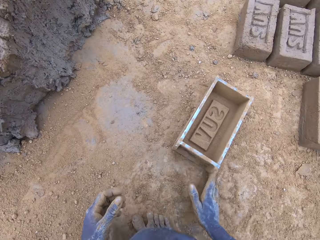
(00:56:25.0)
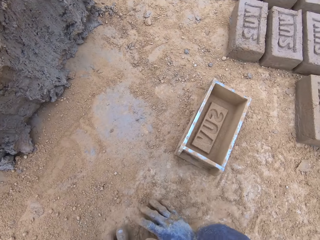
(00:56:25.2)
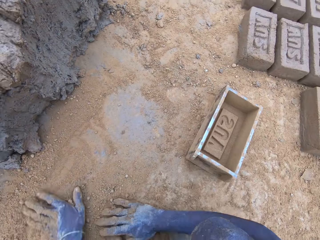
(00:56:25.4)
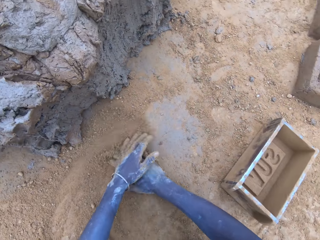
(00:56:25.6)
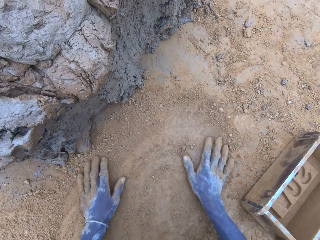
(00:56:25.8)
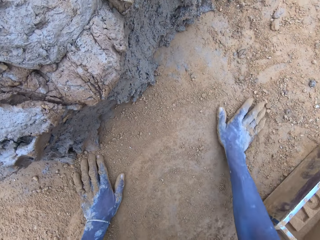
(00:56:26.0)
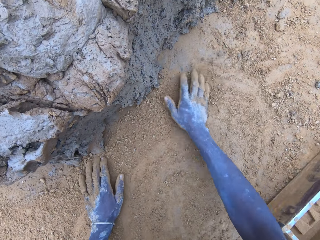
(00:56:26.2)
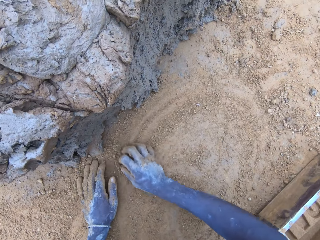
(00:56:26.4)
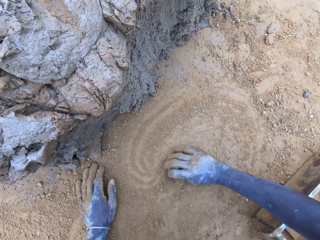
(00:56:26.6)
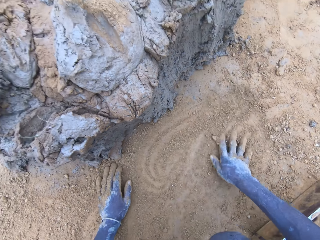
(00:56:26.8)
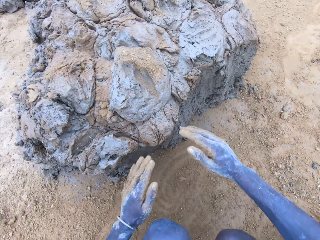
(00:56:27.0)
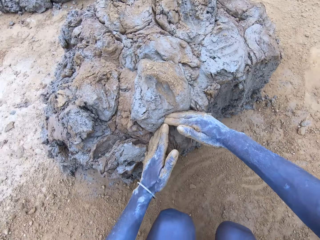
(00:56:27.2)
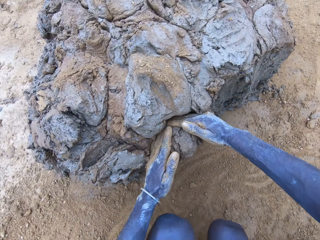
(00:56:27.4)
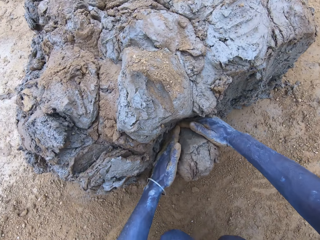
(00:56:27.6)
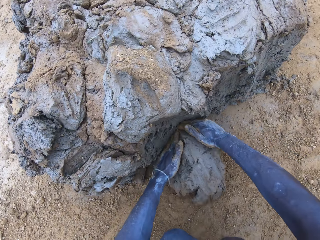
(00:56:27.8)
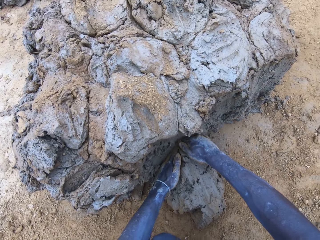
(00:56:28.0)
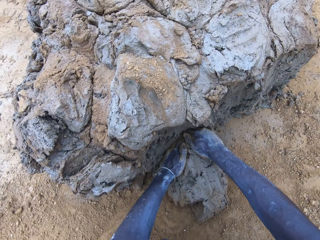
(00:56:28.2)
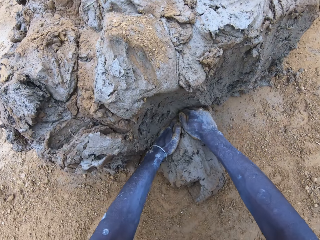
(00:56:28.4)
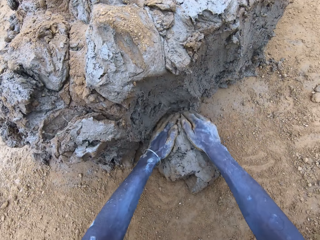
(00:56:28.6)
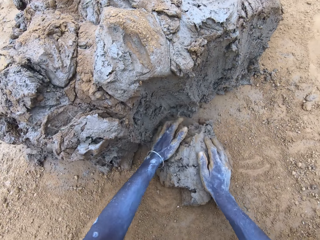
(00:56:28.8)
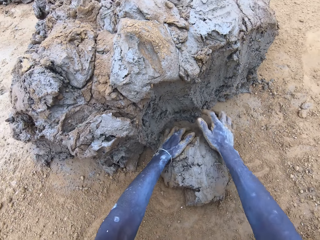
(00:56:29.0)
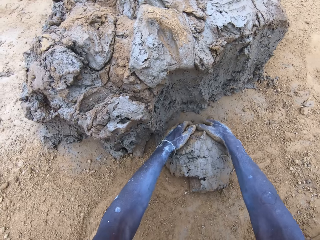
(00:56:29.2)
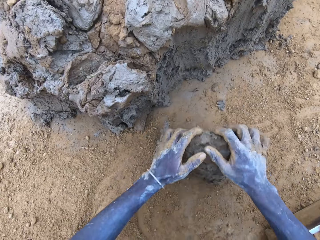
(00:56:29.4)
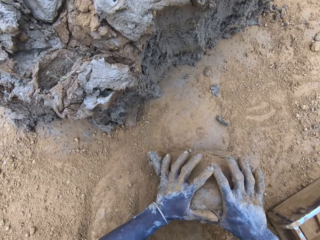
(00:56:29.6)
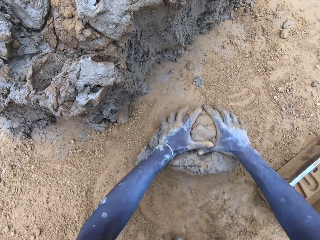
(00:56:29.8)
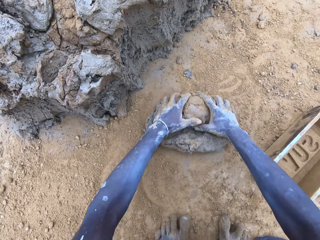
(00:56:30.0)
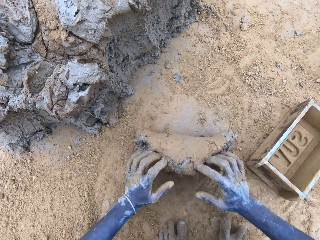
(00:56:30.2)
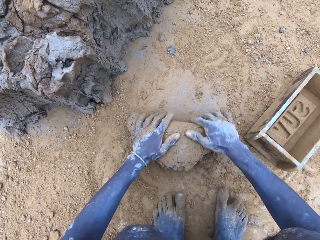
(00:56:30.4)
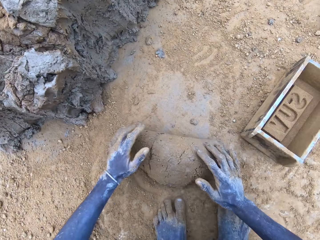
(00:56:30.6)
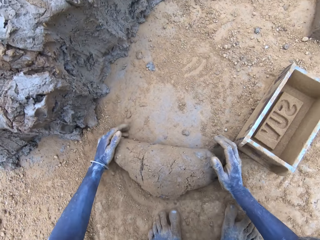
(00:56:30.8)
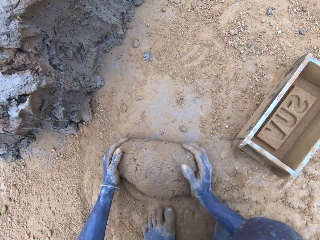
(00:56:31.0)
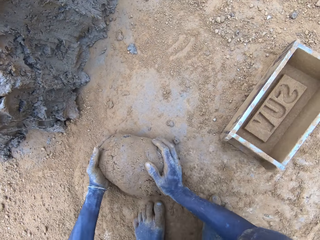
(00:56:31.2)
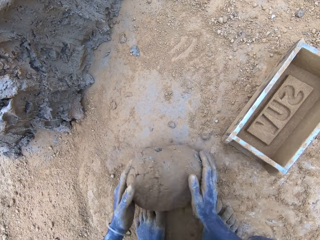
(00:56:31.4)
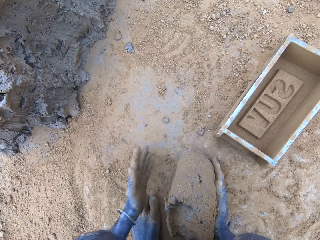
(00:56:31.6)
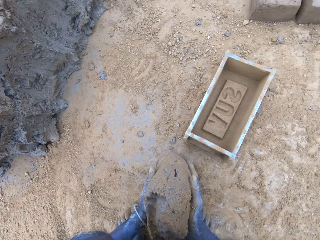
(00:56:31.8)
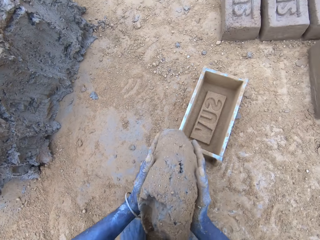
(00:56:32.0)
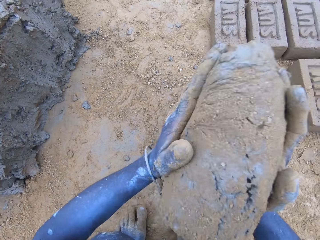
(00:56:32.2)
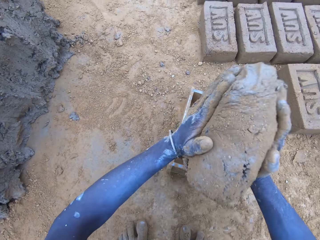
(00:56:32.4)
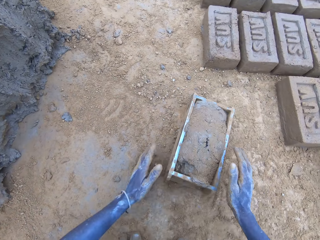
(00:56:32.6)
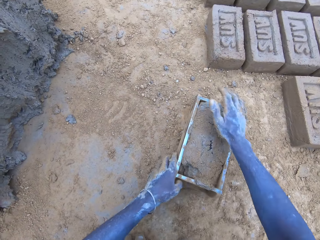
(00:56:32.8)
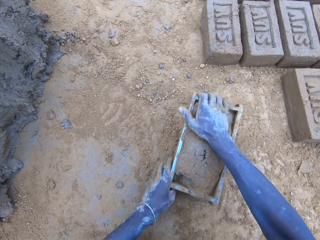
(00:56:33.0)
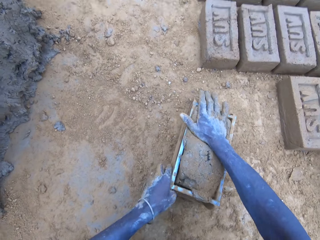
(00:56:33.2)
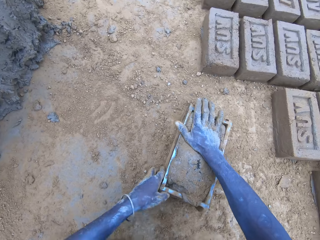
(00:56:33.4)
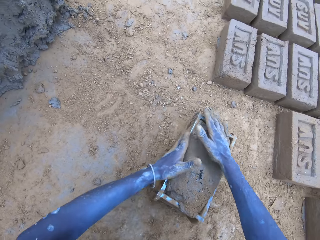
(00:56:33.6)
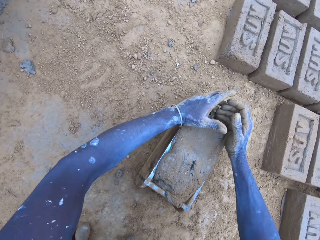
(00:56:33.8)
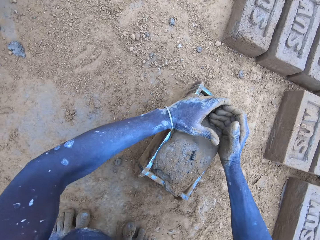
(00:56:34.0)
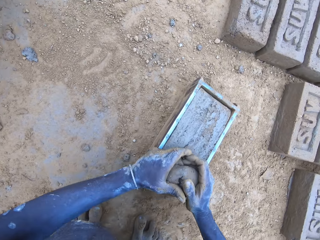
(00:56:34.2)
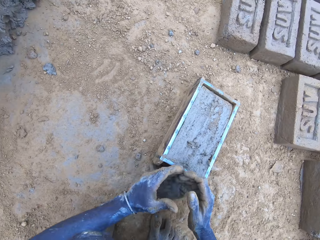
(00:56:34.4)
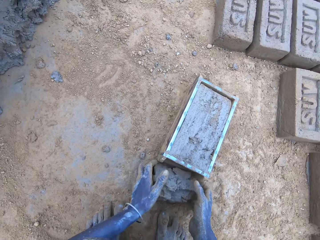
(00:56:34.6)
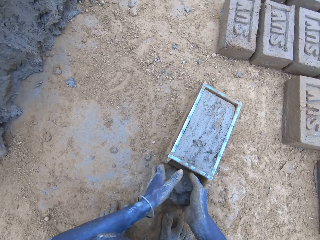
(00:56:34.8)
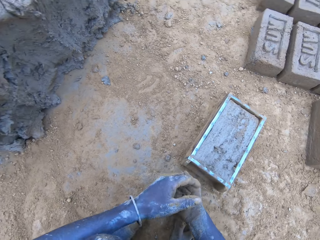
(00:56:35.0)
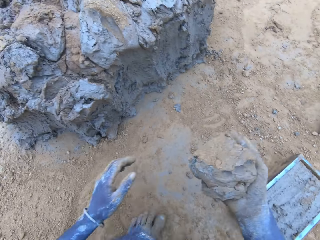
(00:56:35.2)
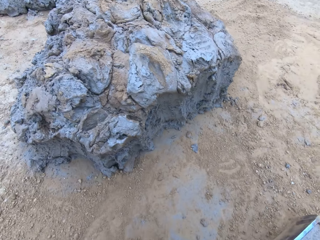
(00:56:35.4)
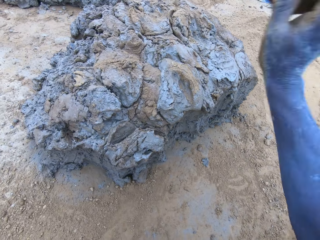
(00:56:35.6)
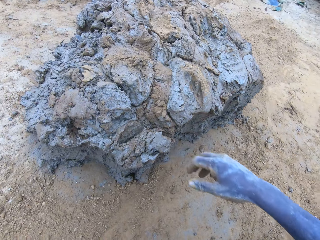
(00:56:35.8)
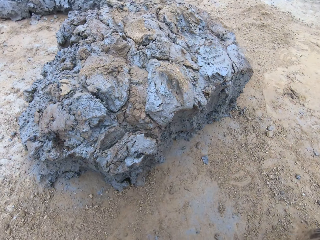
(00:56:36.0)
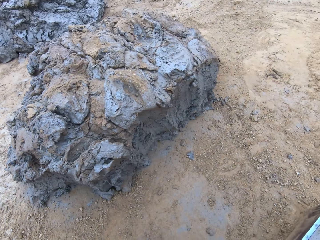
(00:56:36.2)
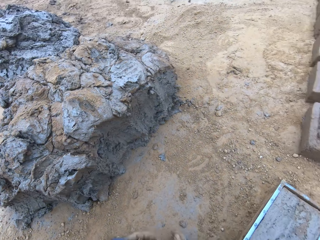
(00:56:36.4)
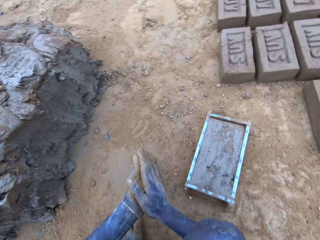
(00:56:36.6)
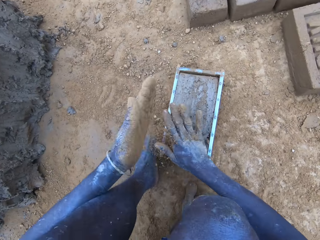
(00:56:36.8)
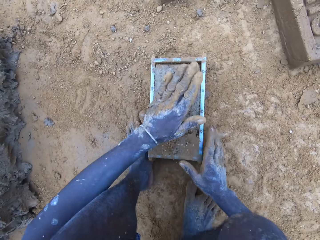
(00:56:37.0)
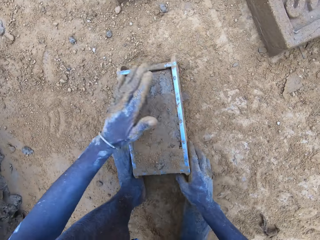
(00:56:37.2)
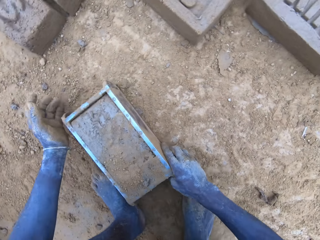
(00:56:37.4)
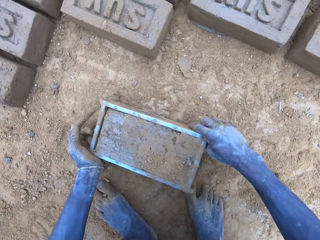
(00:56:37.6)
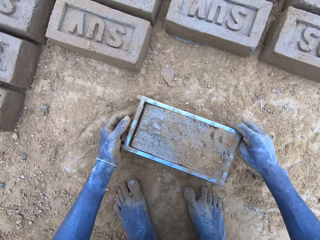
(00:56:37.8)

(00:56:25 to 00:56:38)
The camera wearer scoops mud. They scoop clay using hands. They roll sand on the ground. They put the clay in the brick mould. They scoop the excess mud on the brick mould. They throw the mud on the pile of mud.

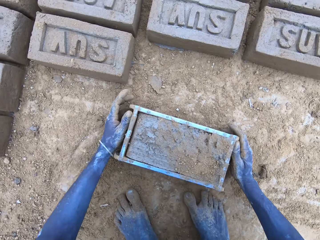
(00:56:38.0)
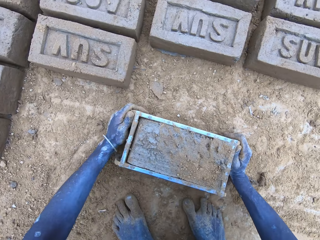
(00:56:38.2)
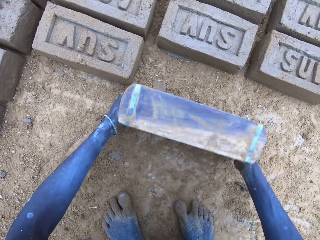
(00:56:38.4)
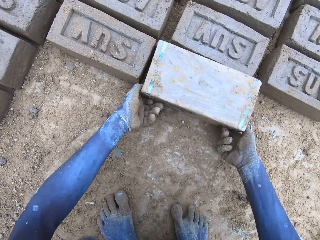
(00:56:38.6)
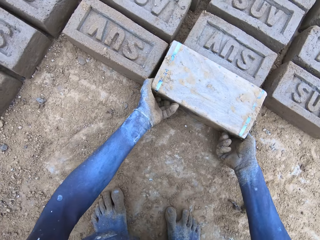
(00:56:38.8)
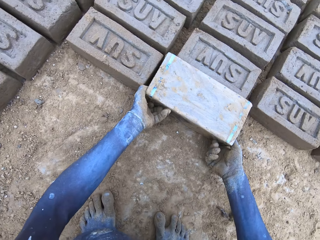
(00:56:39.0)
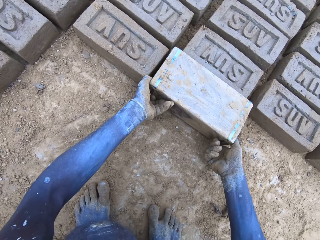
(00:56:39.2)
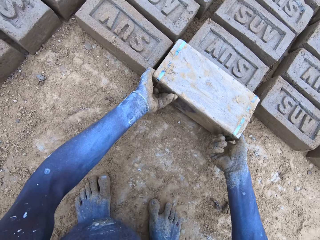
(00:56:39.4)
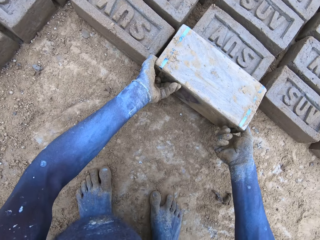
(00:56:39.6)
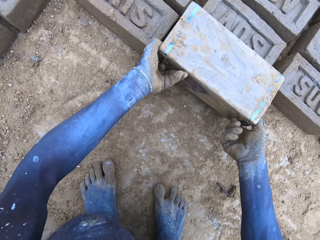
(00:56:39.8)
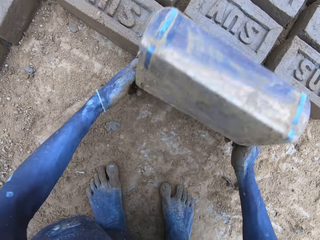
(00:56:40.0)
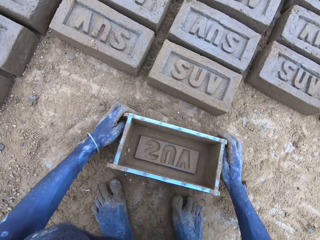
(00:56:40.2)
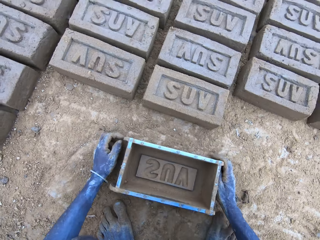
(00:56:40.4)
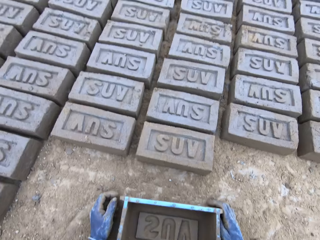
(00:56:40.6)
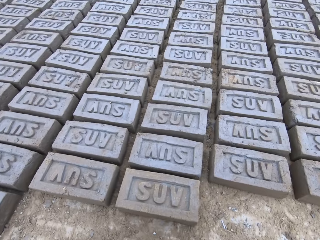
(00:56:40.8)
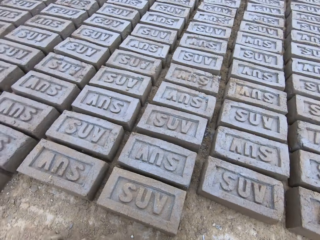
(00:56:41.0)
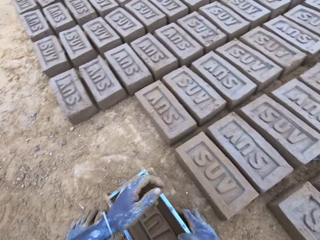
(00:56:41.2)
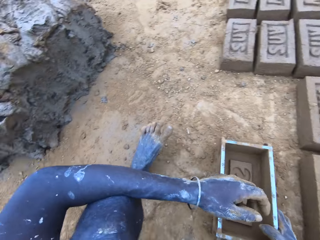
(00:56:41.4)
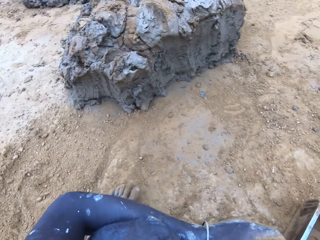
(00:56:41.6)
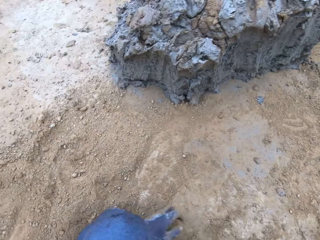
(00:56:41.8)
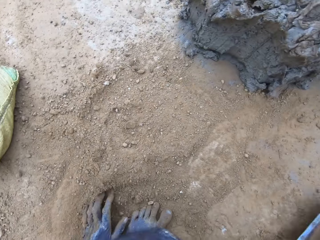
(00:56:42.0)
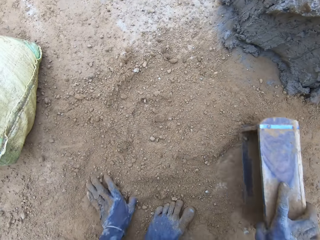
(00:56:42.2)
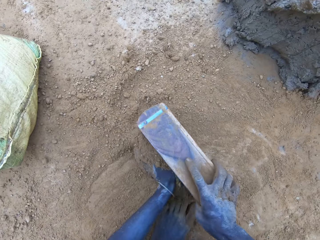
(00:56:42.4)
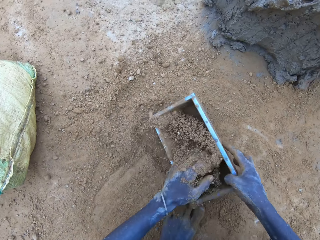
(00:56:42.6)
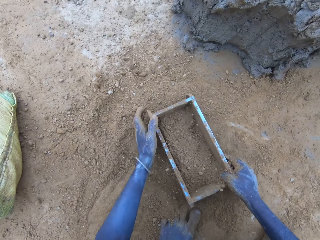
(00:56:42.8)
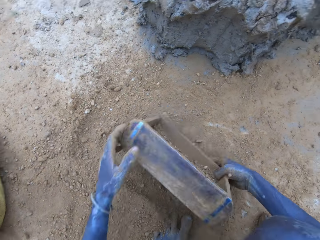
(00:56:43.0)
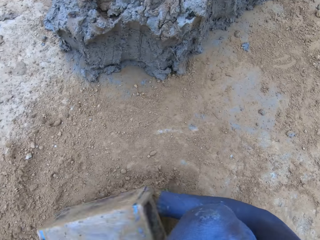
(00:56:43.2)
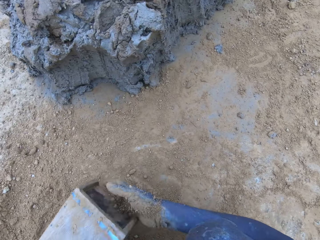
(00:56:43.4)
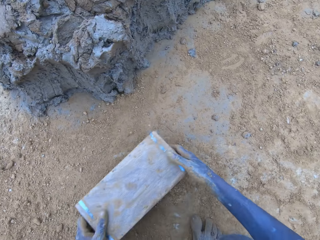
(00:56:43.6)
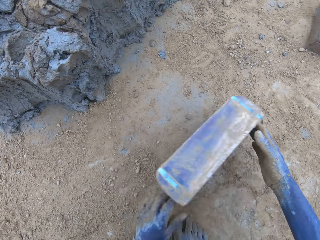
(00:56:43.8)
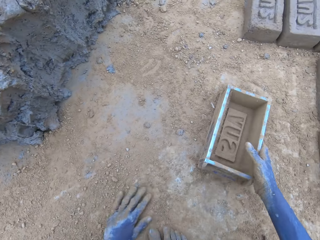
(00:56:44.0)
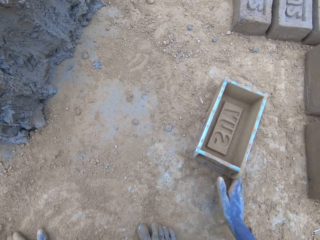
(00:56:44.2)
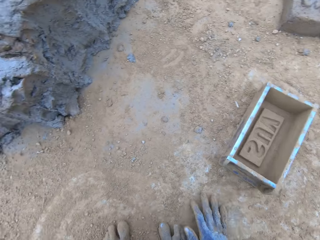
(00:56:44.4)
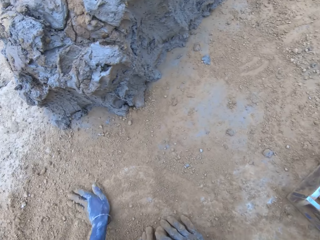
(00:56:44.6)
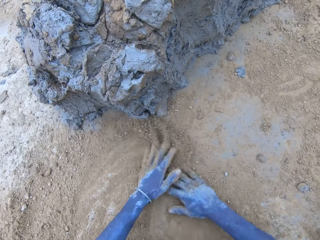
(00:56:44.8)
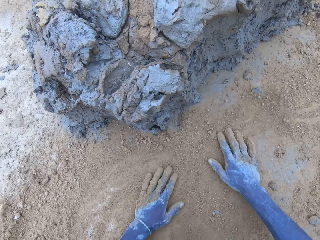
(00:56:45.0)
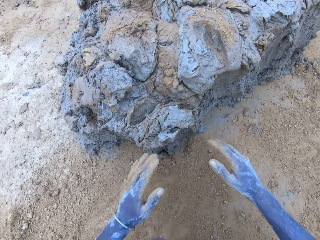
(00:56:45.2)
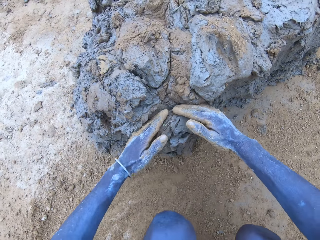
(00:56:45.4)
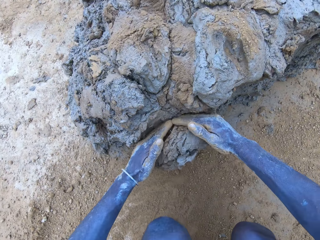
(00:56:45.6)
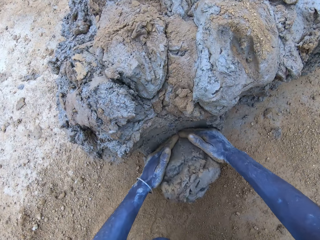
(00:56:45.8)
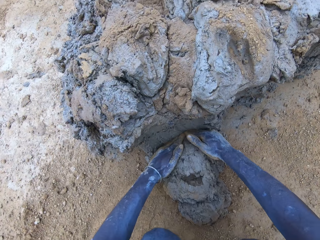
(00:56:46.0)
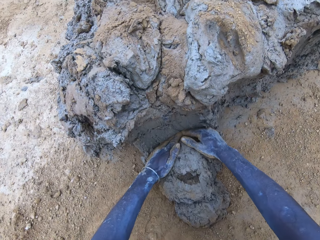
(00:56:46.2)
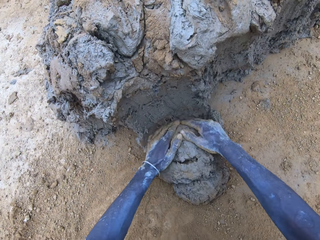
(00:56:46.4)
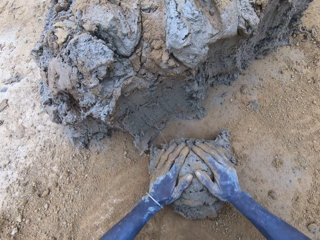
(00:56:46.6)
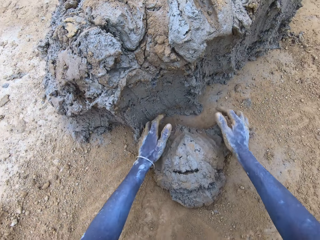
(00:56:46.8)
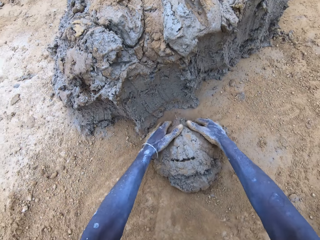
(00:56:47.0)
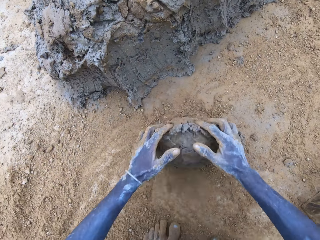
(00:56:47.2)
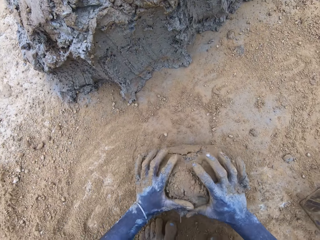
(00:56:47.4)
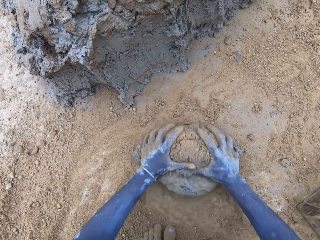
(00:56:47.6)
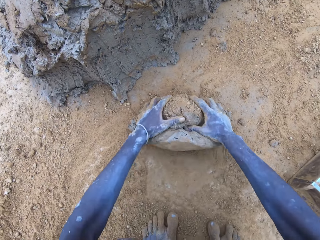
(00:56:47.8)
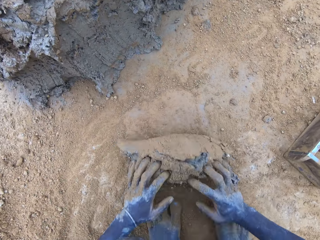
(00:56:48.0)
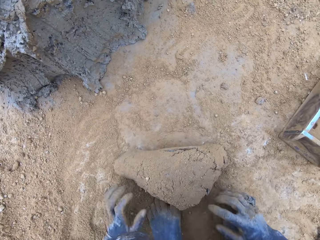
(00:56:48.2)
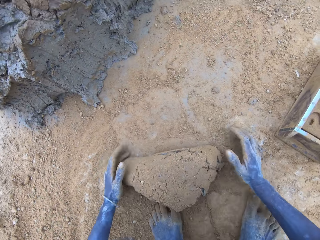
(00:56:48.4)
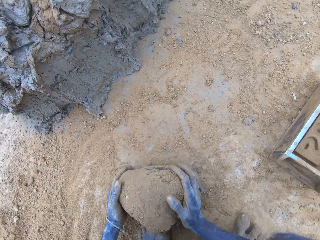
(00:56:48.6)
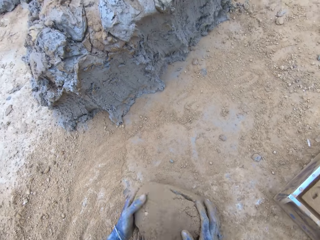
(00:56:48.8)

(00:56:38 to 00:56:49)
The camera wearer lifts the brick mould. They pour the mud in the brick mould on the ground. They put sand in the brick mould. They pour the sand from the brick mould on the ground. They scoop clay using hands. They roll the clay on the ground.
